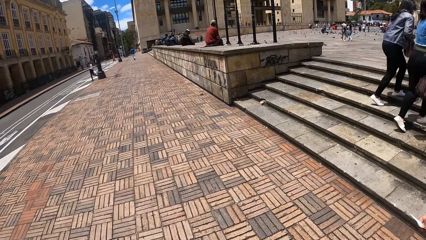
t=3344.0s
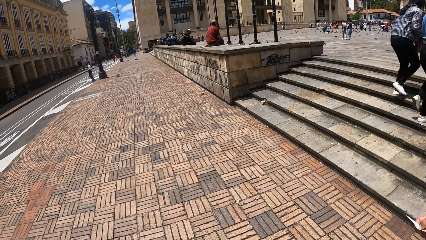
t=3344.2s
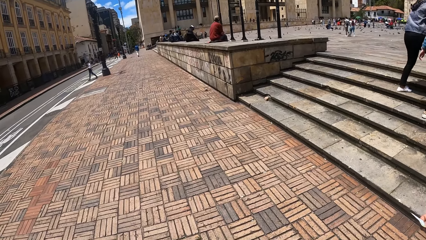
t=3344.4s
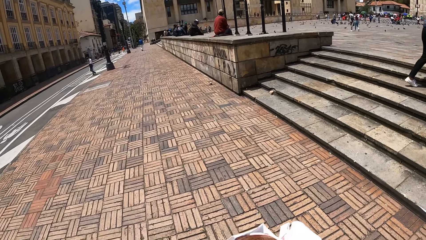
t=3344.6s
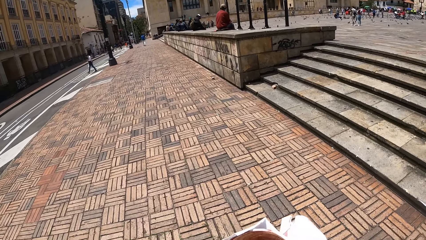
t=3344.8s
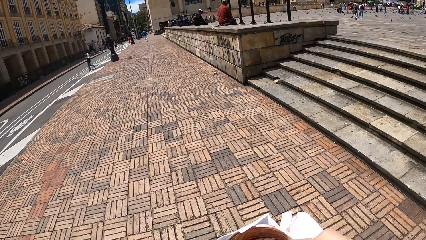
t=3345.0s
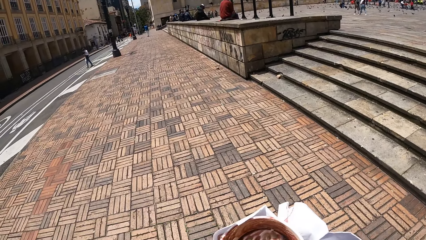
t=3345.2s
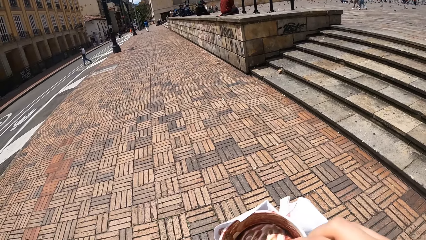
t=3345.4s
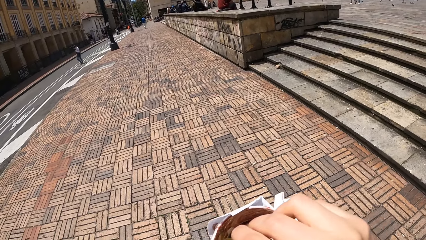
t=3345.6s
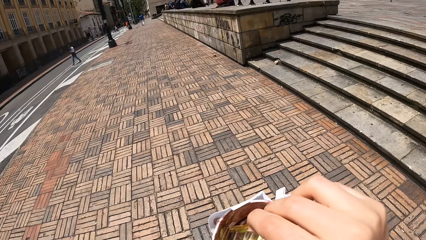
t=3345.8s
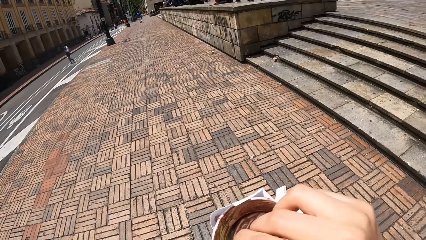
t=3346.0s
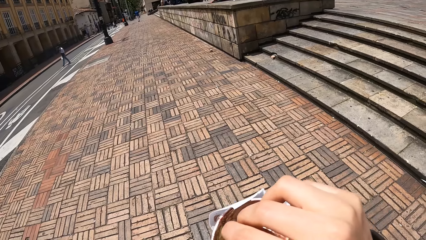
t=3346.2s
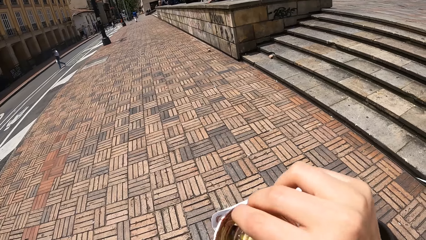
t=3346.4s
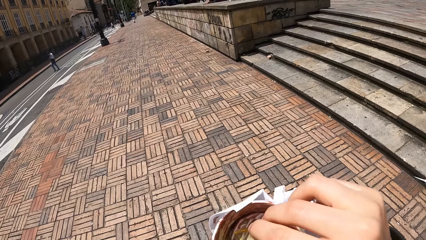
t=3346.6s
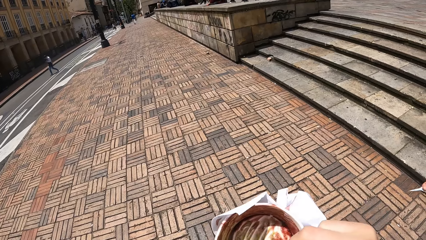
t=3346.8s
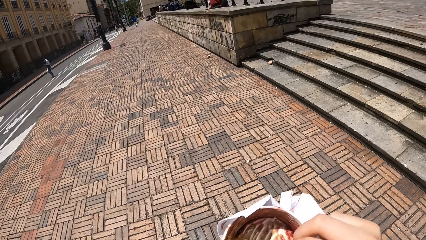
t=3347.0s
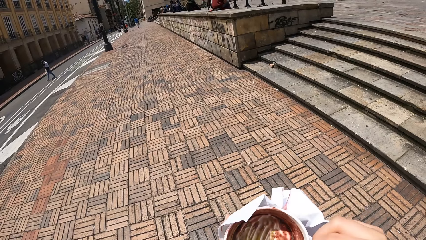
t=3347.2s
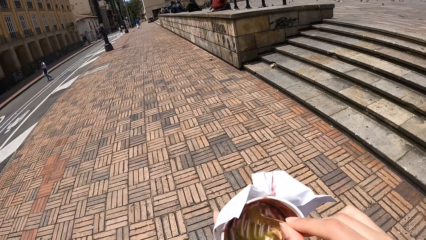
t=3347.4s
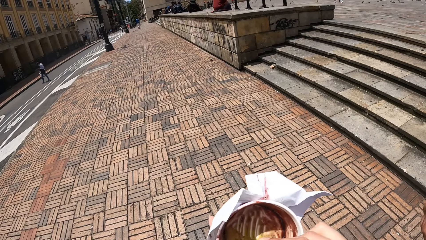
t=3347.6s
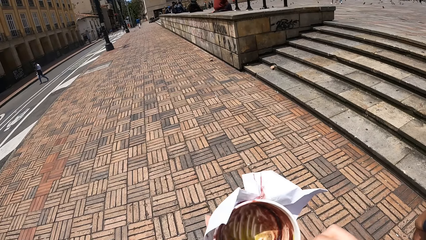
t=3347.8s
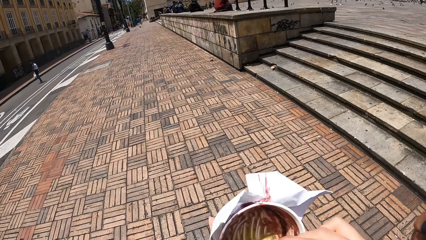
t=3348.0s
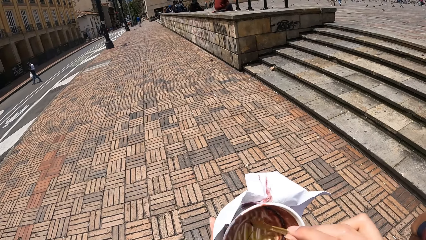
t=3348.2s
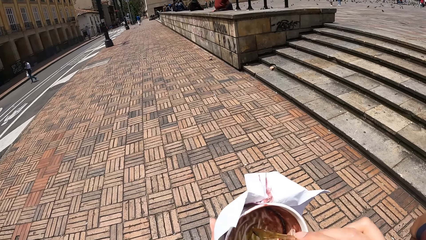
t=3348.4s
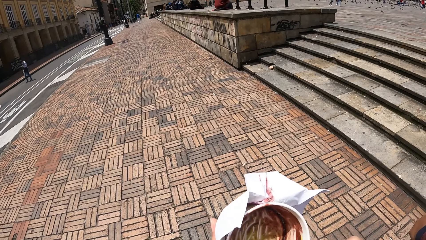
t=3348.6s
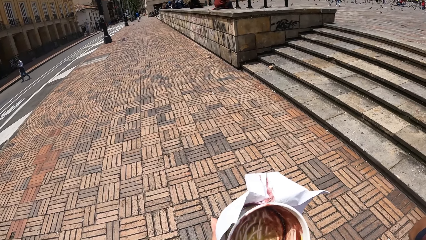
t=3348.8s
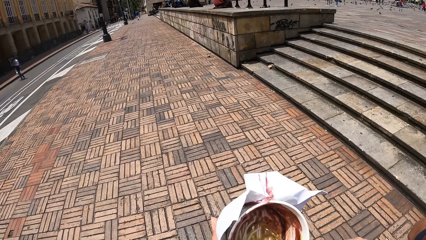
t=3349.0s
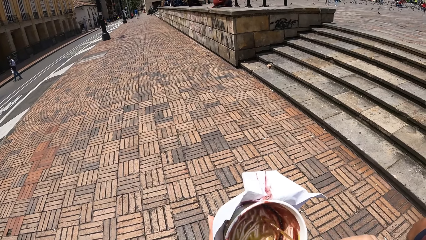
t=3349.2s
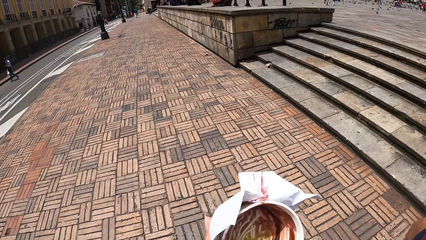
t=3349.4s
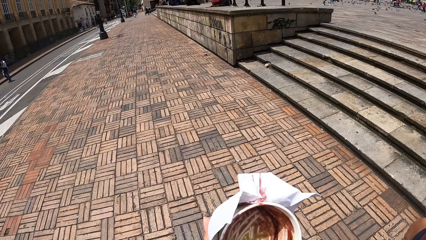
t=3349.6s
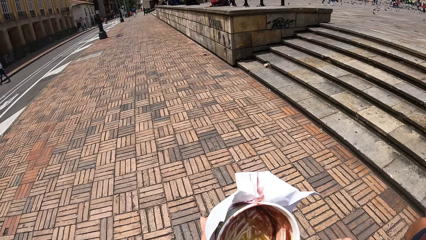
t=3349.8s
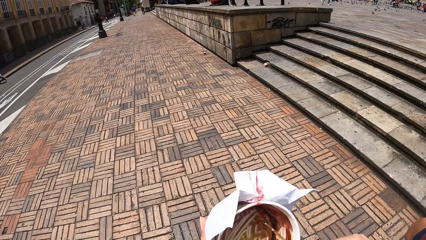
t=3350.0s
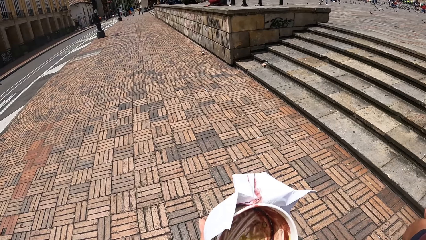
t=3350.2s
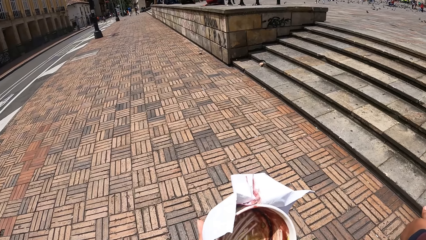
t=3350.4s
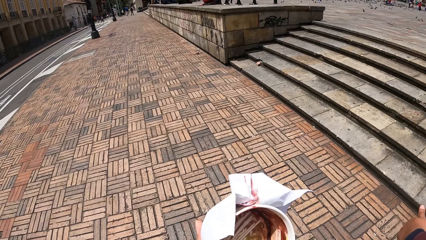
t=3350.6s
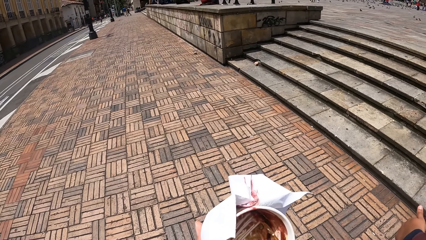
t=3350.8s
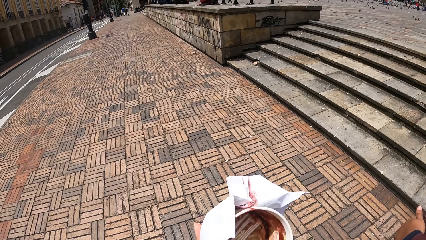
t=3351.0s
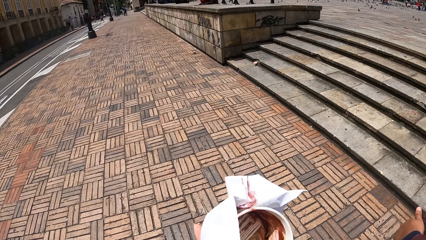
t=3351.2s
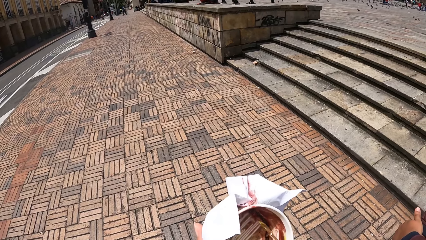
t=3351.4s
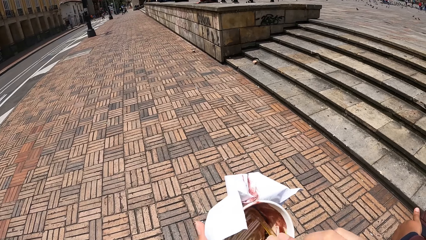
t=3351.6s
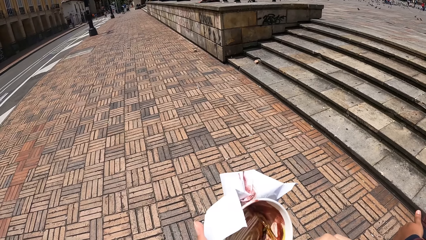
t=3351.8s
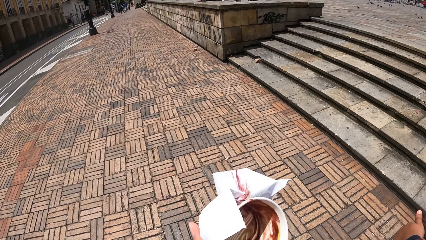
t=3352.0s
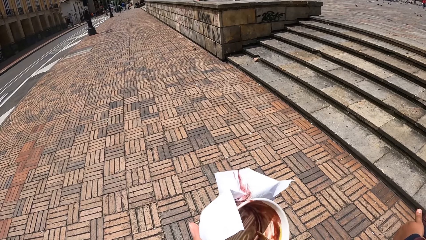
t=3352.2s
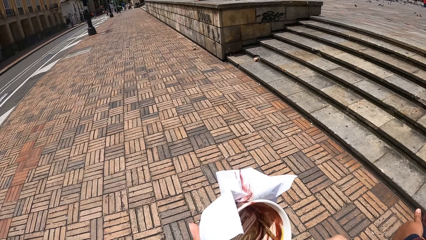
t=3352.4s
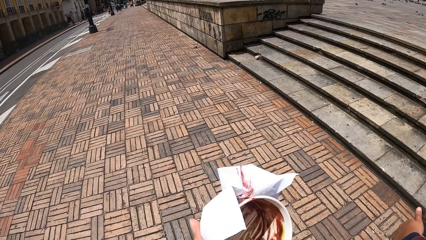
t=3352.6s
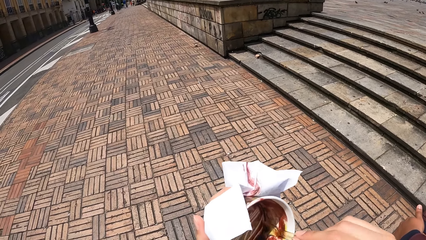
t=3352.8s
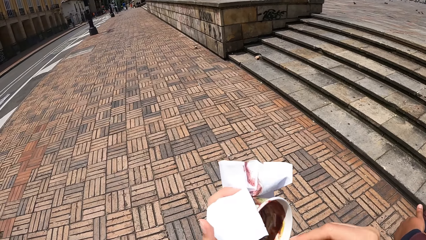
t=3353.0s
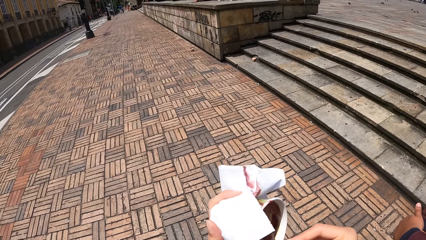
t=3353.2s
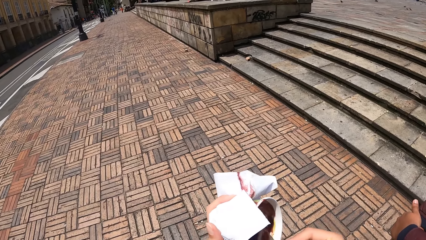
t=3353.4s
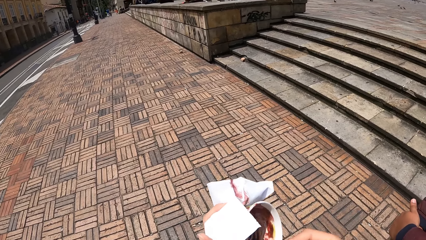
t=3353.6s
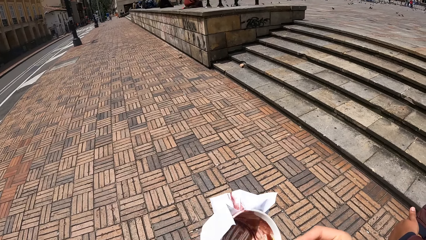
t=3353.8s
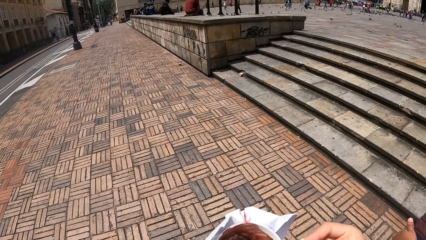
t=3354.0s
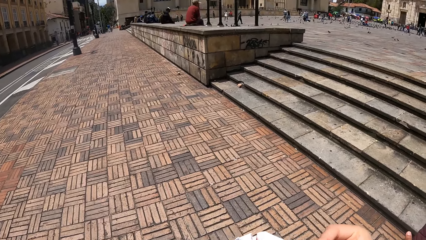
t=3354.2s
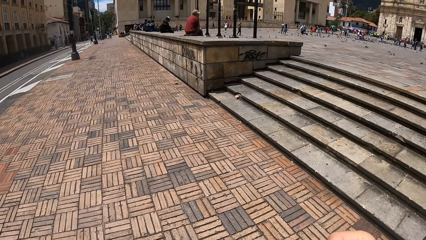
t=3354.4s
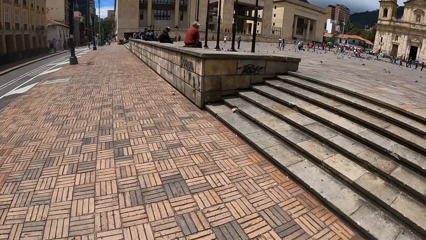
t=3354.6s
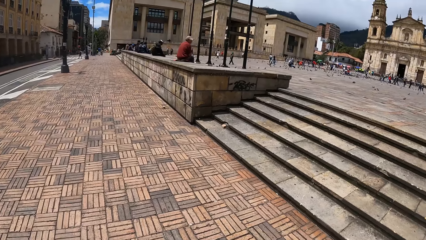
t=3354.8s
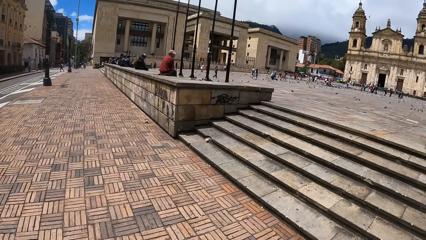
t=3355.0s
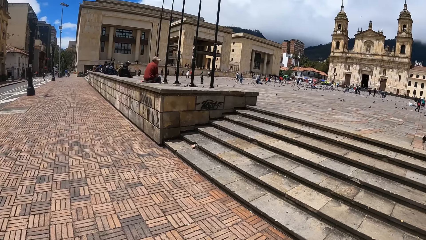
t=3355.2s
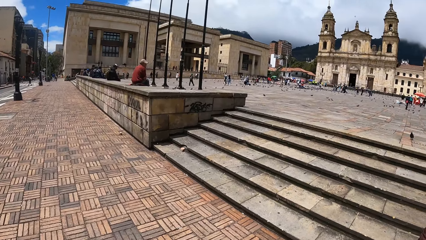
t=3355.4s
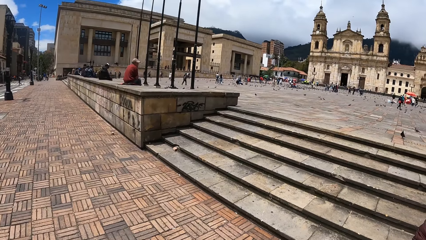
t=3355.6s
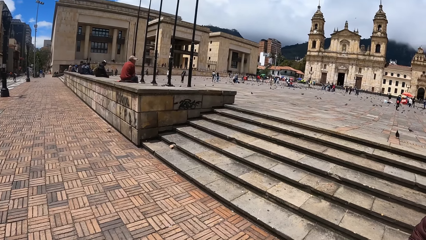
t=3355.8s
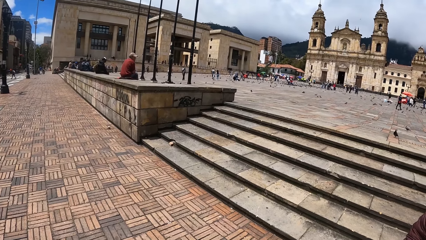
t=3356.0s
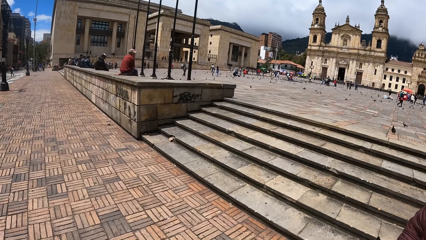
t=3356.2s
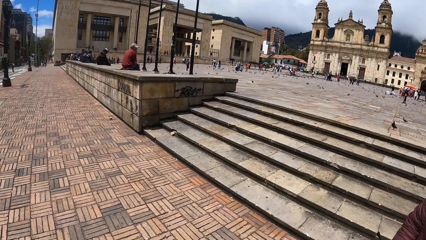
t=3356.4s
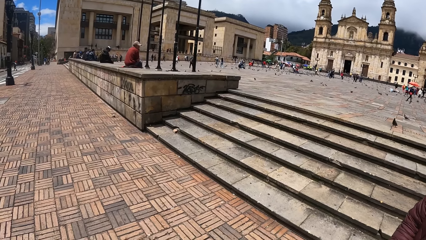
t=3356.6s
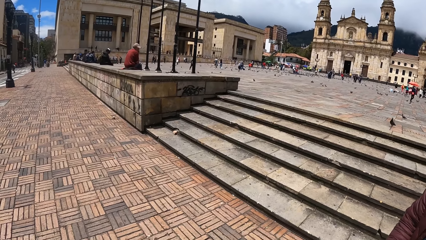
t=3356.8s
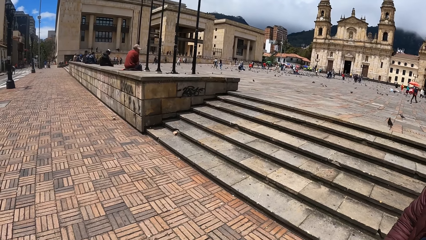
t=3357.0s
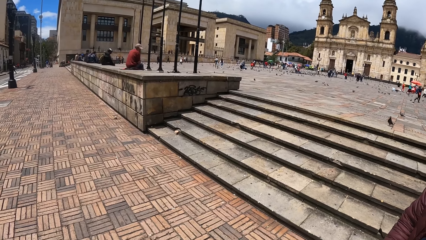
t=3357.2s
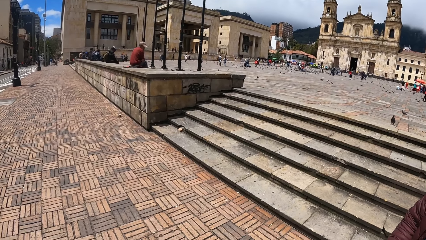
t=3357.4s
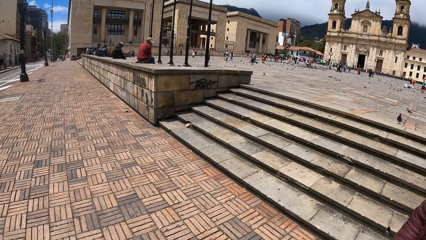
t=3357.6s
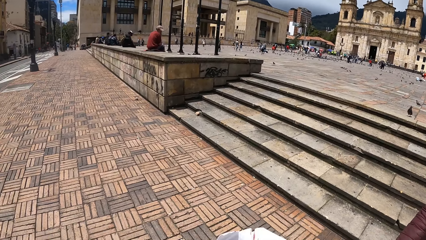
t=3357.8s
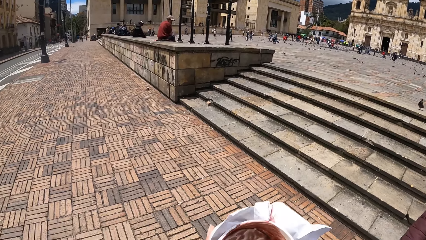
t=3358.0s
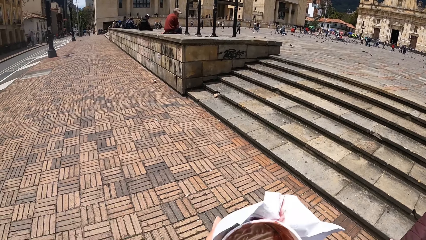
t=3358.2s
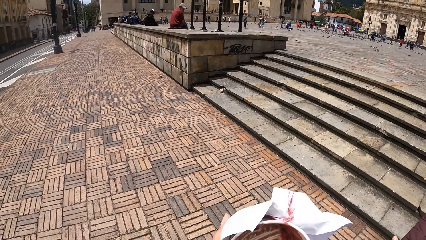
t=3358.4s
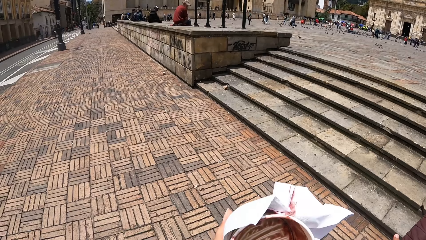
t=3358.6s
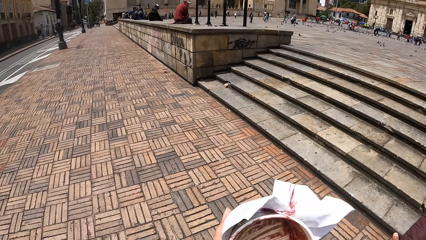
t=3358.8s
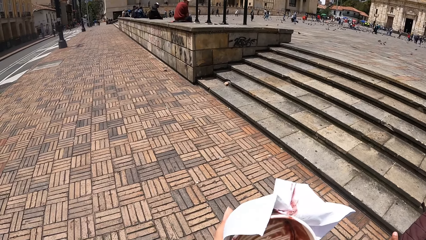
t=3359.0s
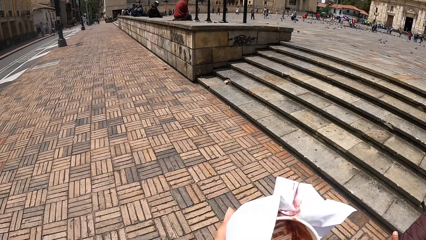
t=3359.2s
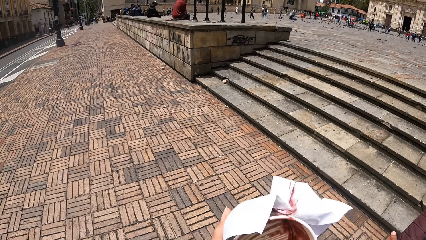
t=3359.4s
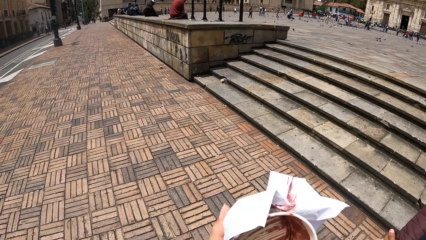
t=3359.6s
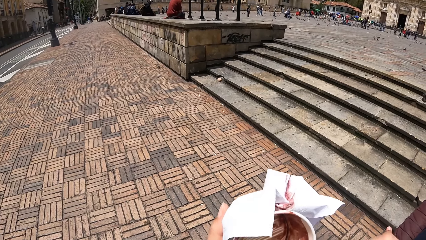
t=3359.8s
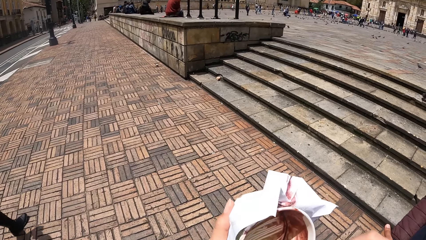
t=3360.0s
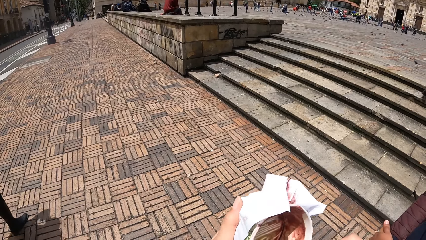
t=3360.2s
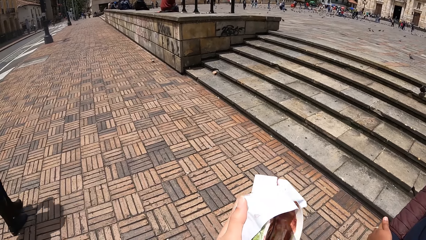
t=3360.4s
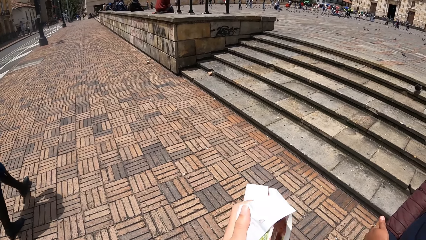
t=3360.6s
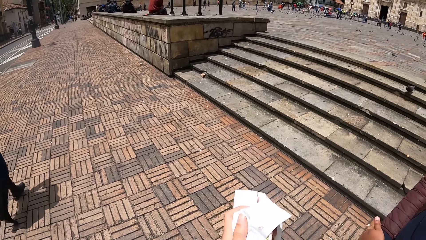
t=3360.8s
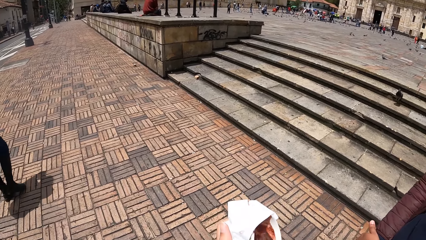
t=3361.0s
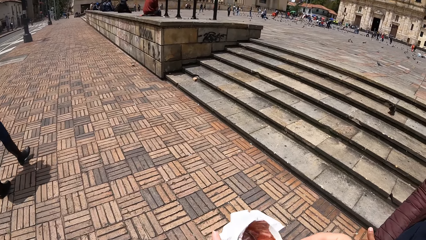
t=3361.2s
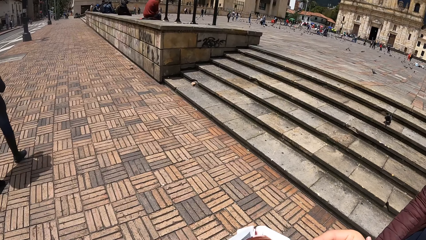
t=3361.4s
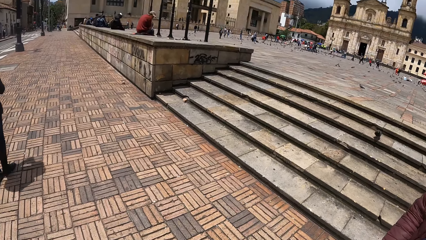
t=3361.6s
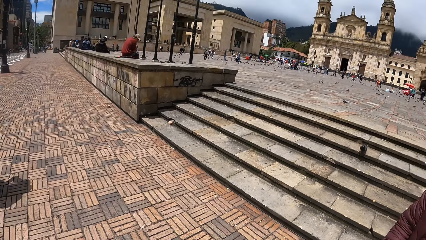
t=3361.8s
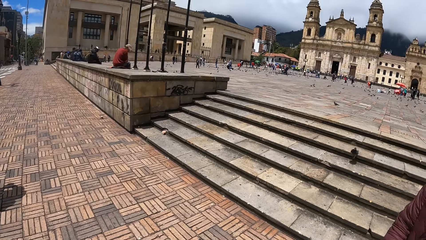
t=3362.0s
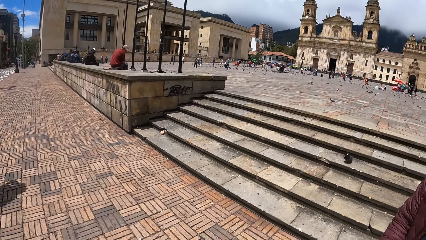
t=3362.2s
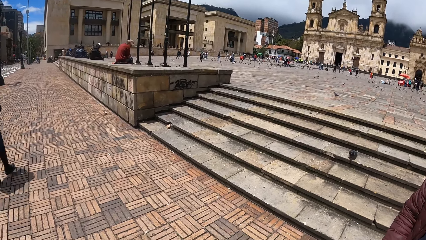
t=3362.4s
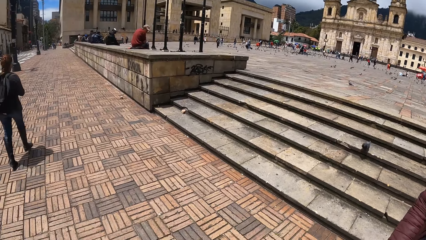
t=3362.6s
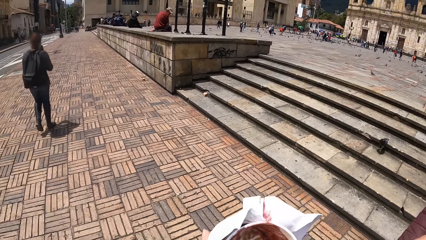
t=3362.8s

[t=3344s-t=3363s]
The camera wearer scratches the ice-cream tin with a spoon. They collect ice cream in the container with the spoon. They eat the ice cream. They collect ice cream in the container with the spoon.
